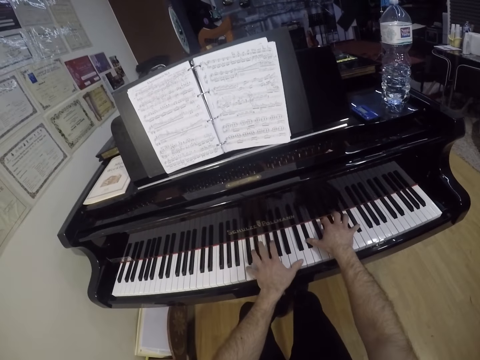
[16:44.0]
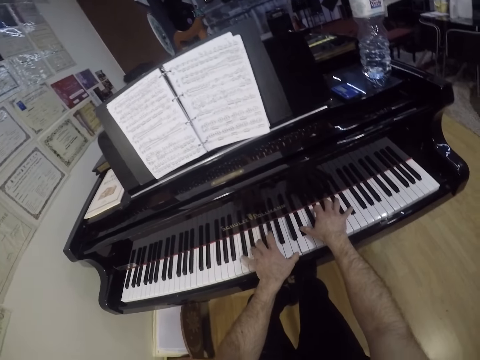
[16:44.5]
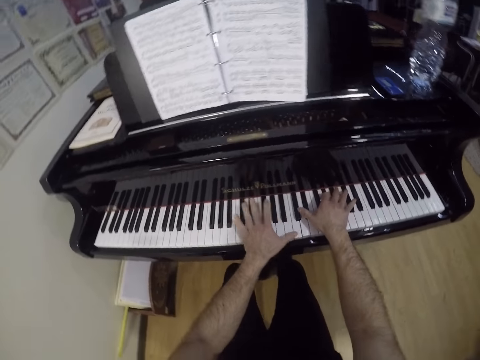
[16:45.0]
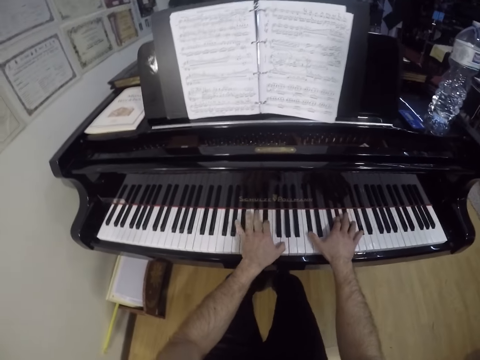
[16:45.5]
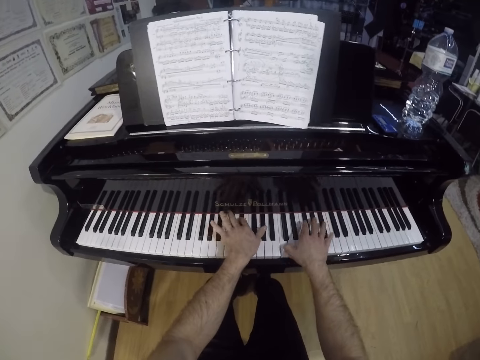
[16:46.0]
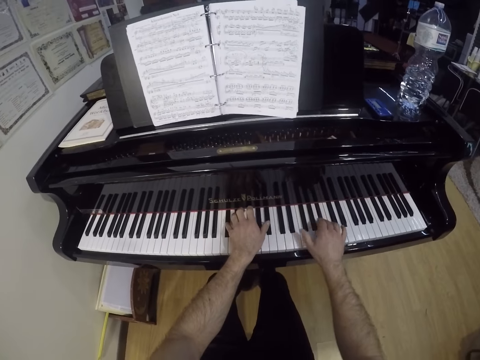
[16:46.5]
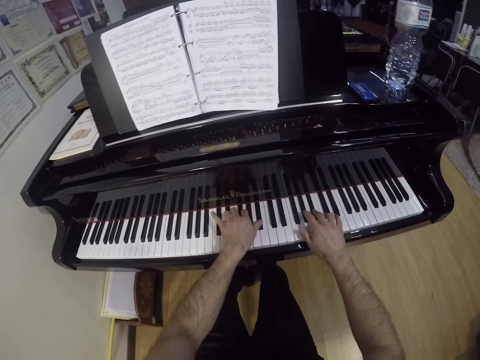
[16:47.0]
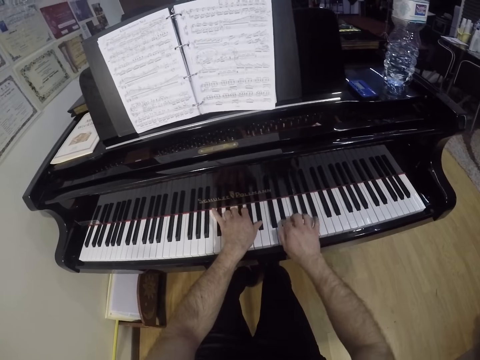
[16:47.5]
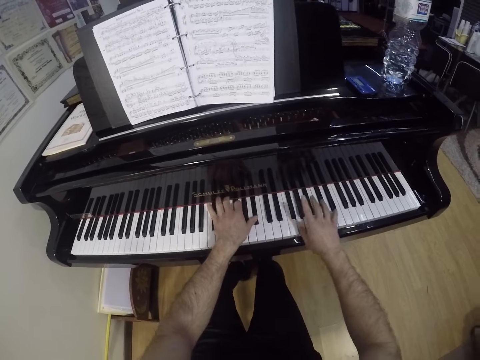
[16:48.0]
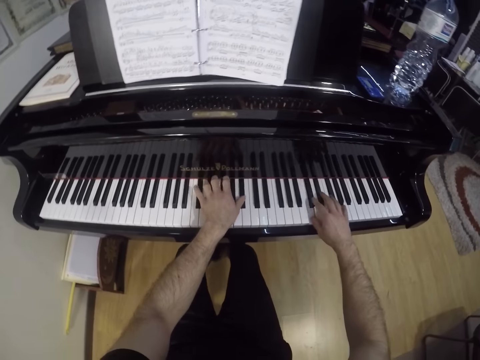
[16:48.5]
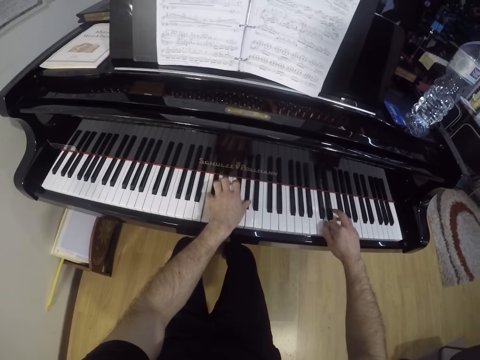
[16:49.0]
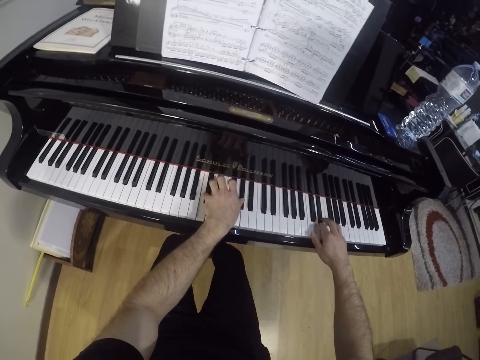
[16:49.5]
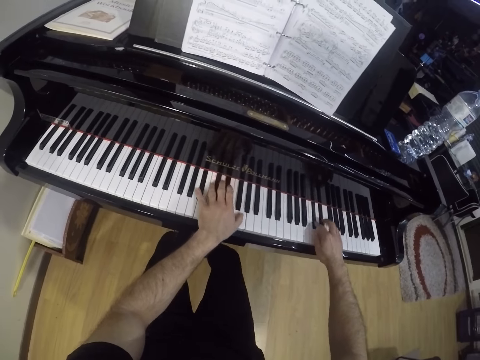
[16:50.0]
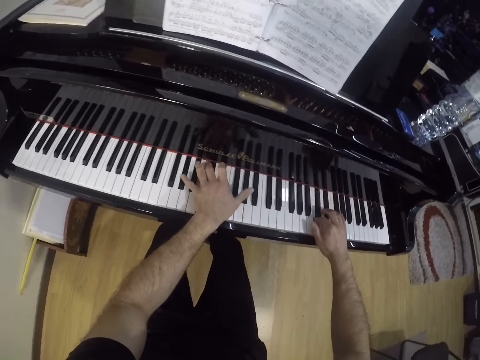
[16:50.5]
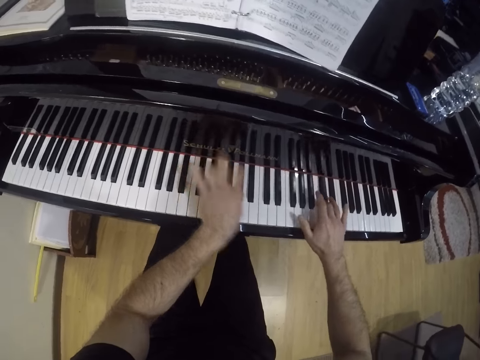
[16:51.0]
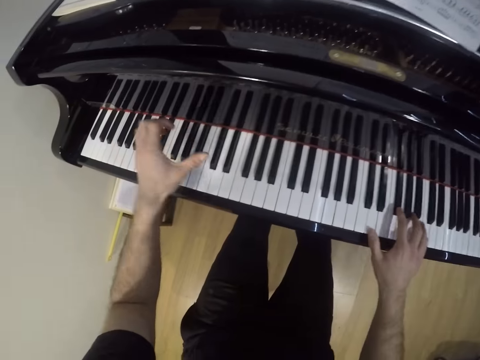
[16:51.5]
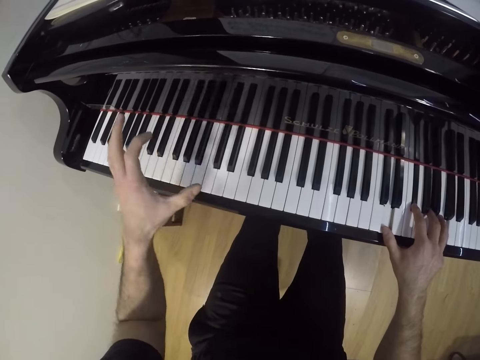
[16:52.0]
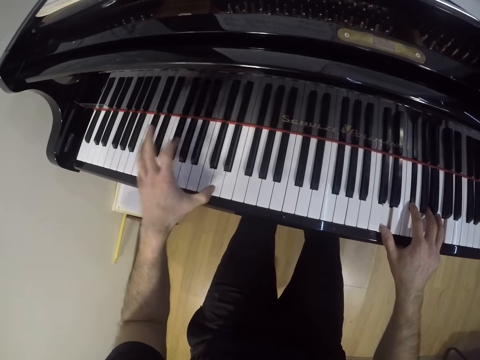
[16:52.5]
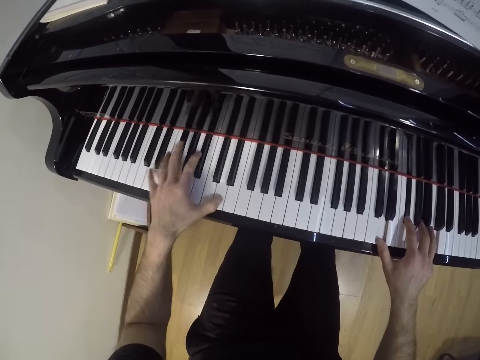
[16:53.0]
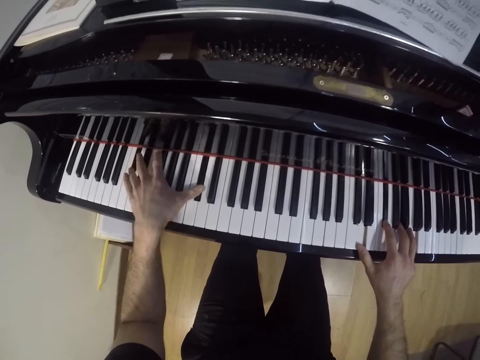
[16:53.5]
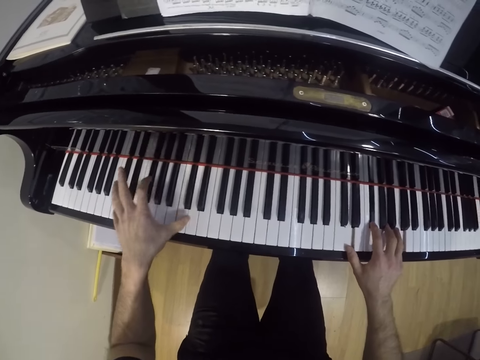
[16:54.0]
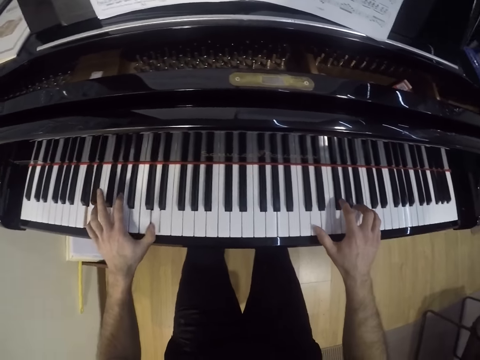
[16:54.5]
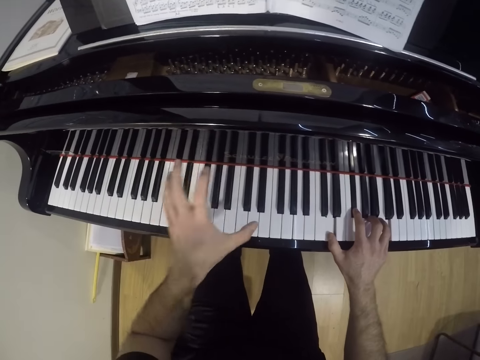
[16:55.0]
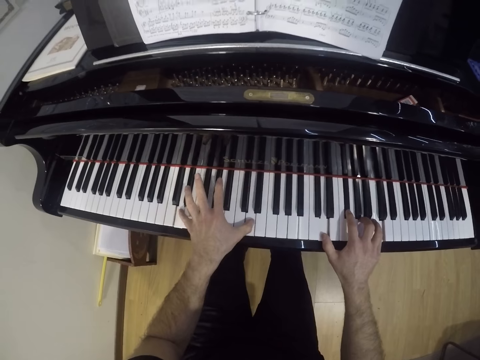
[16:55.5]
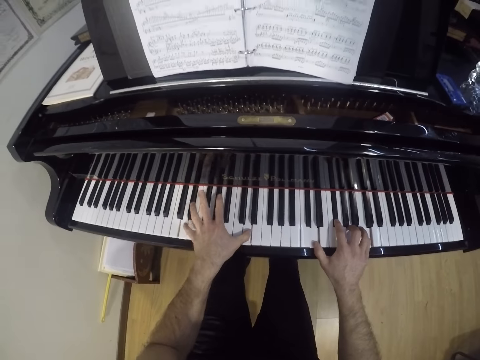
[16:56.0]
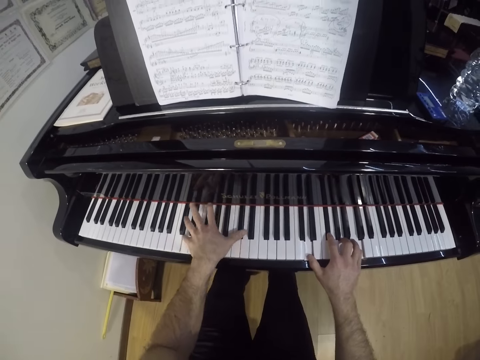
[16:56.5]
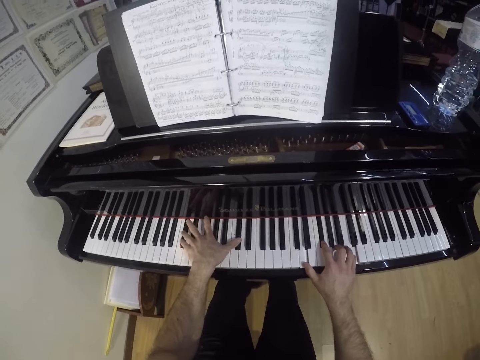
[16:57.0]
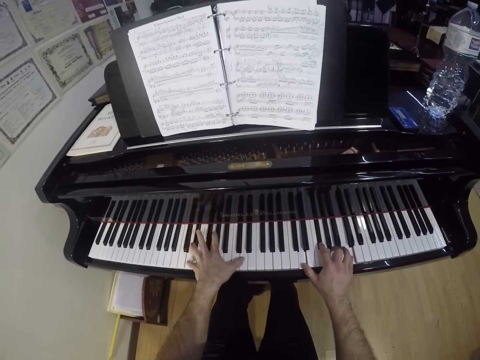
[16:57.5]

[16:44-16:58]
The camera wearer pauses his right hand on the keyboard.

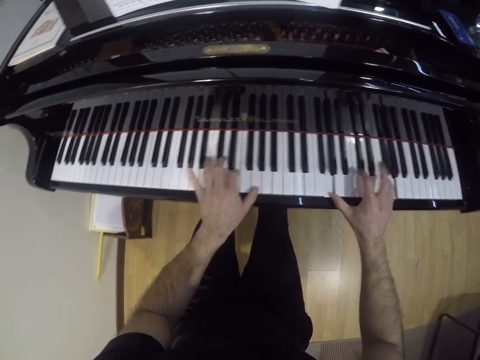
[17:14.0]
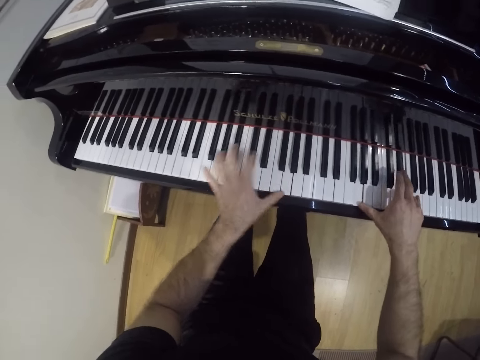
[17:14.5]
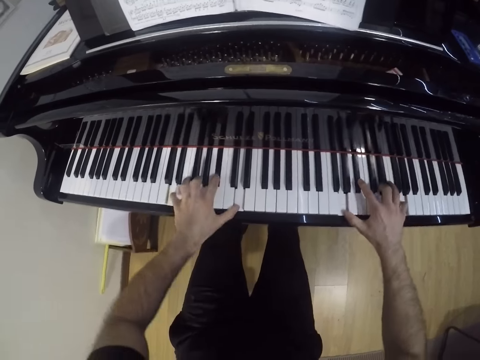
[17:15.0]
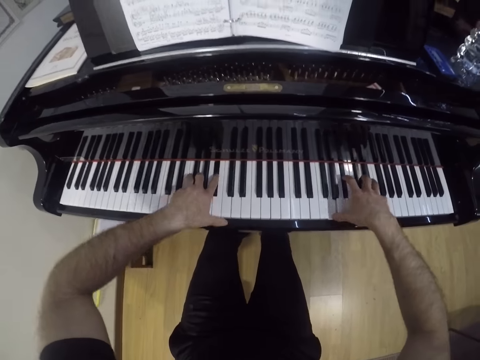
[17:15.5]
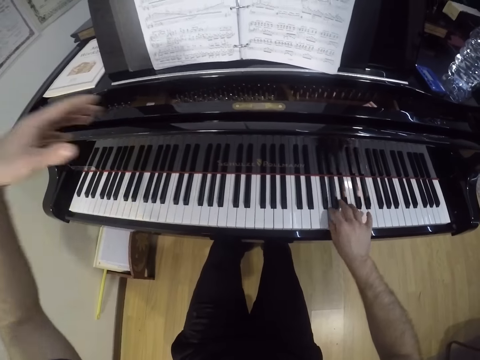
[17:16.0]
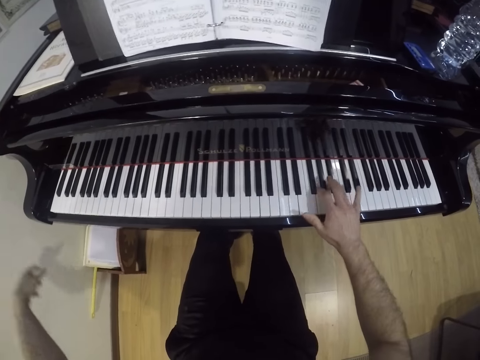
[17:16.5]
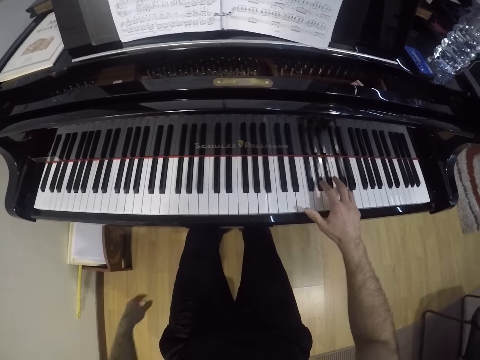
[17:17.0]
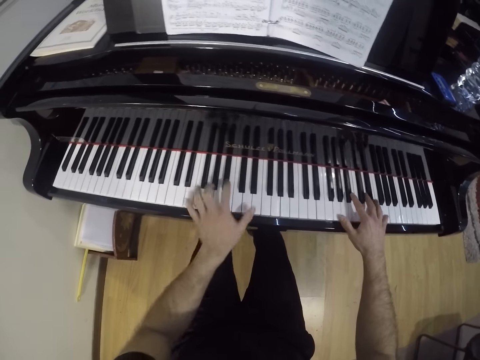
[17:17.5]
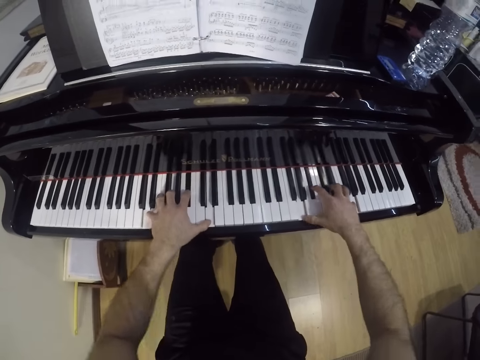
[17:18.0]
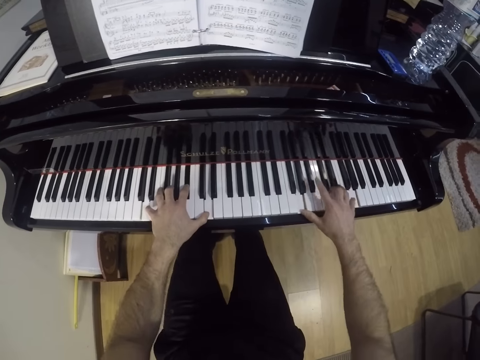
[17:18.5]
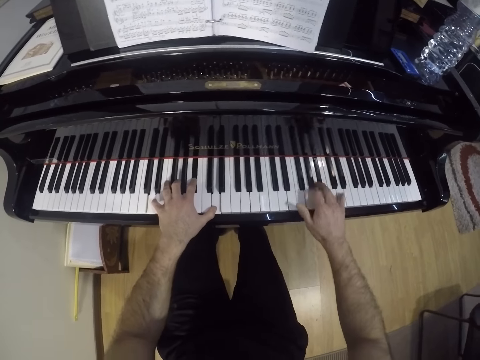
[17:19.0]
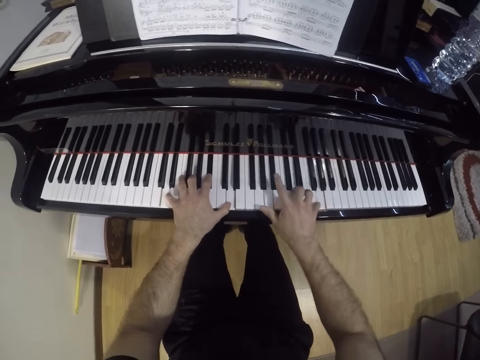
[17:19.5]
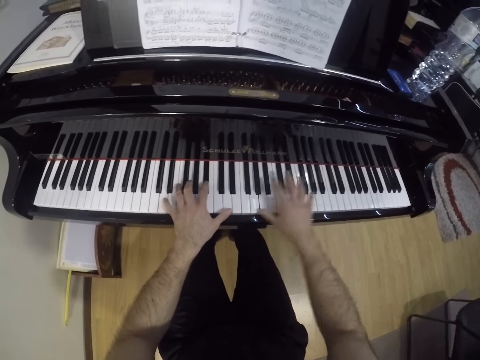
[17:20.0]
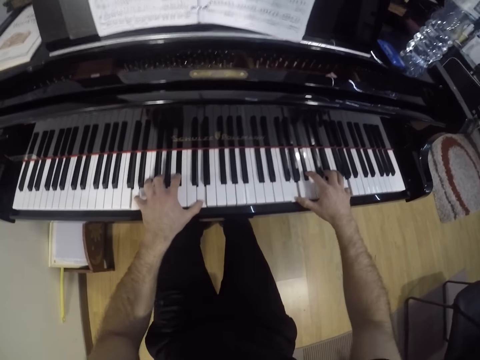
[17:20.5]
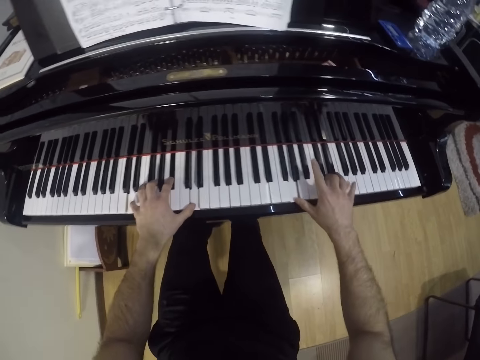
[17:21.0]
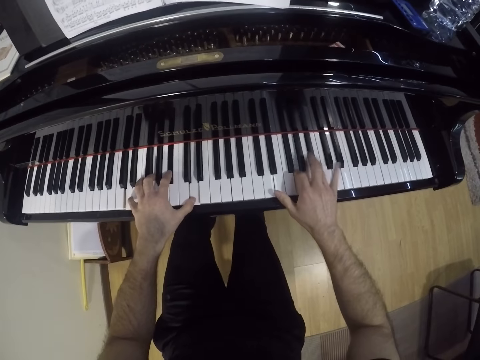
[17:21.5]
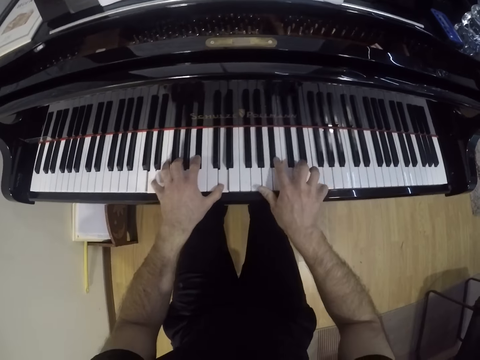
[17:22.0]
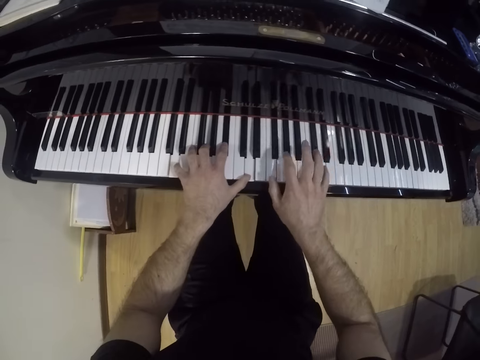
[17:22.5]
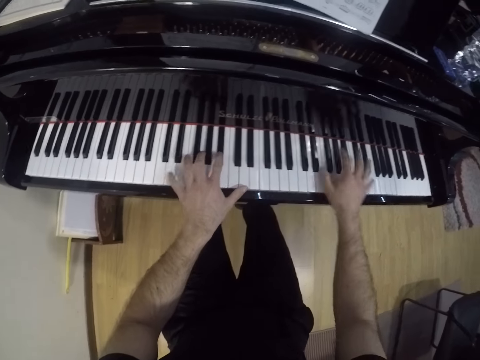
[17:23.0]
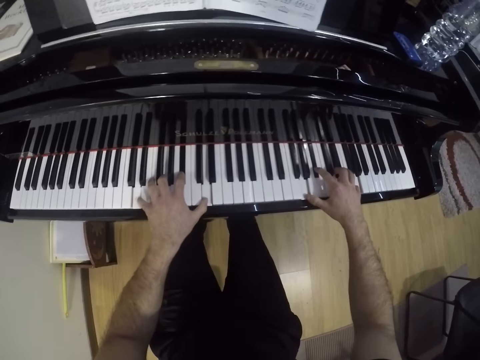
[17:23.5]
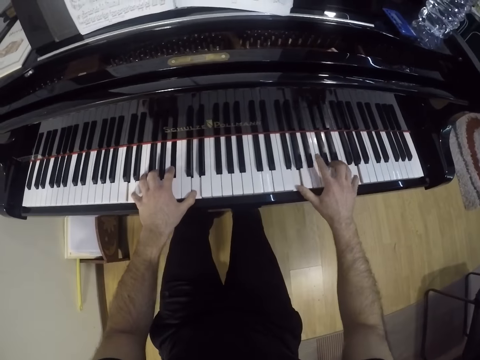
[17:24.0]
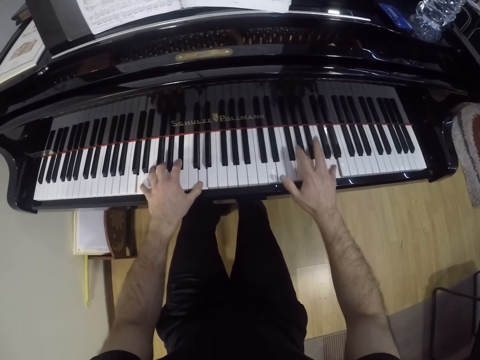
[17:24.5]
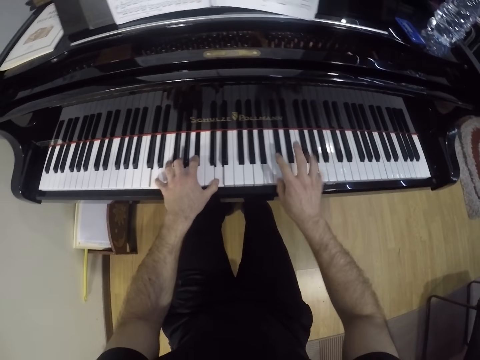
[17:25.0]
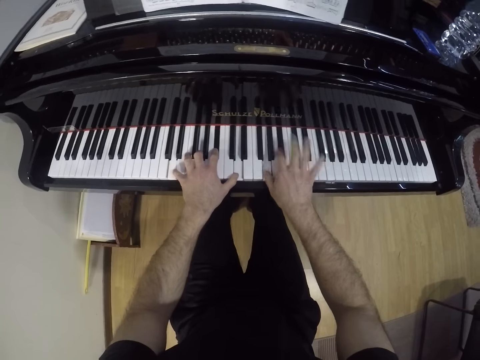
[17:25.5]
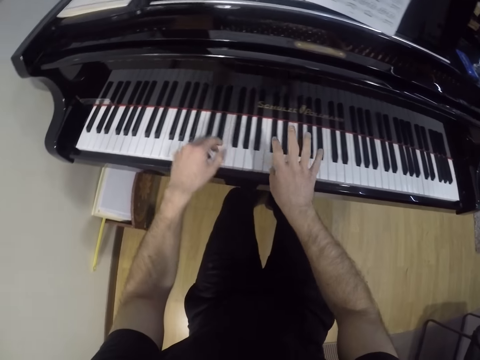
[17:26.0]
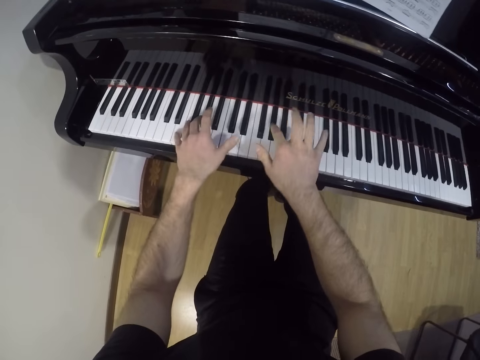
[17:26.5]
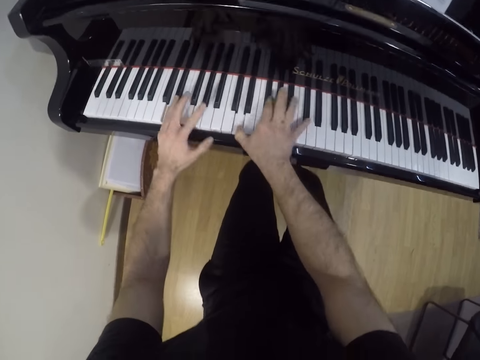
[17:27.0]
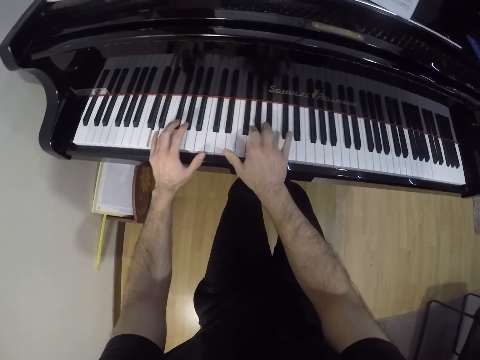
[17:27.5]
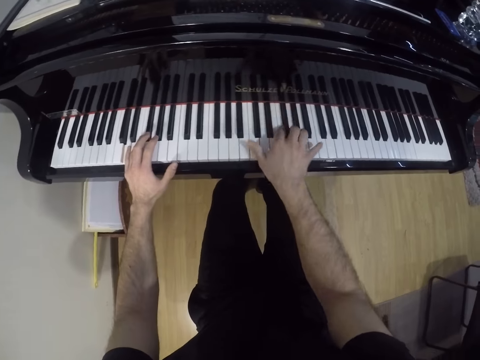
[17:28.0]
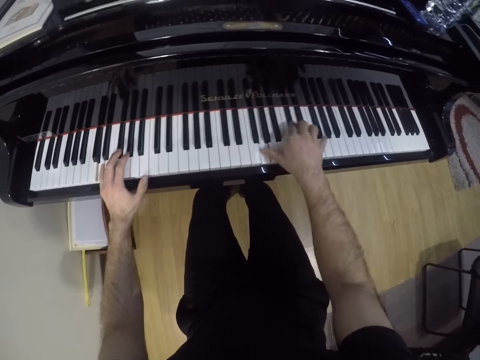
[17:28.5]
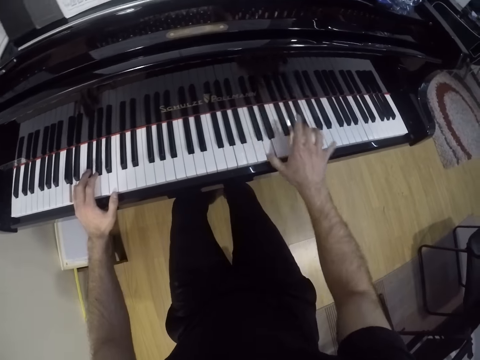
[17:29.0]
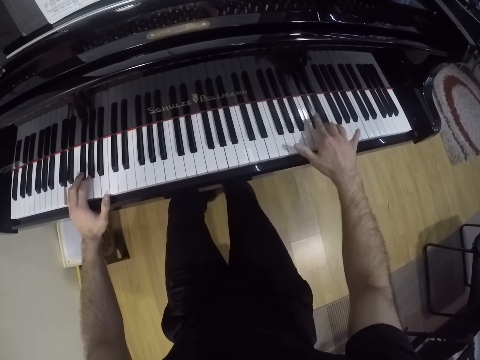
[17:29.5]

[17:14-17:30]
The camera wearer raises his left hand from the piano or keyboard. He plays the piano with his right hand. He plays the piano with his hands. He puts his left hand on the keyboard. He plays the keyboard with both hands.
